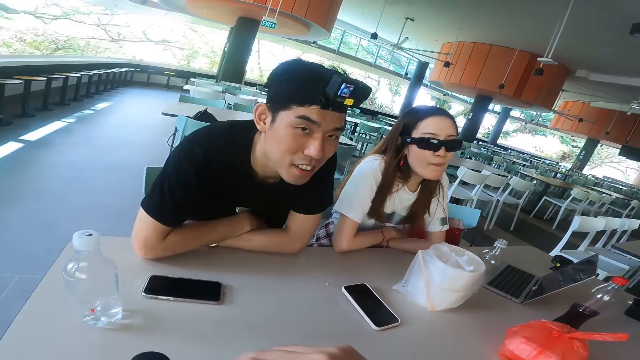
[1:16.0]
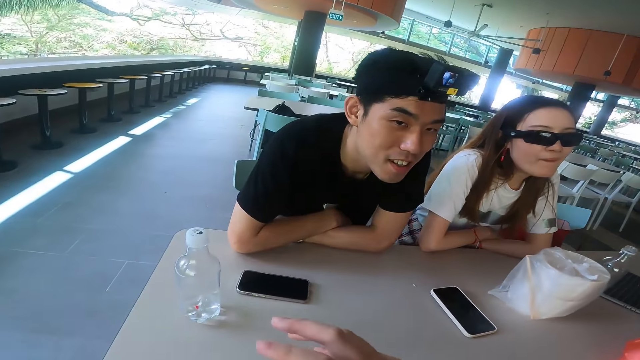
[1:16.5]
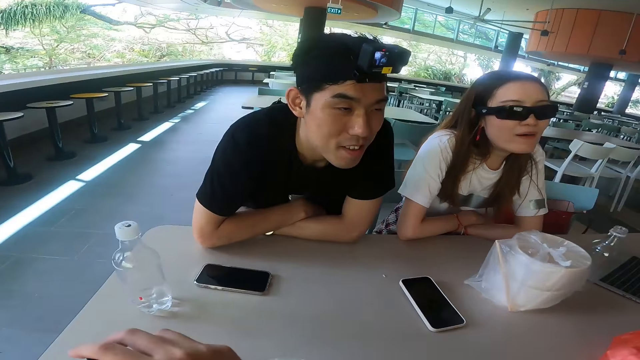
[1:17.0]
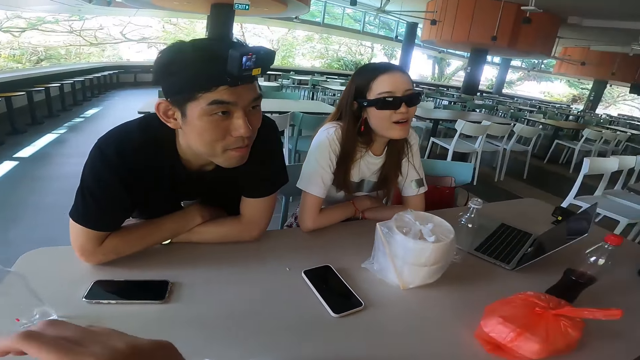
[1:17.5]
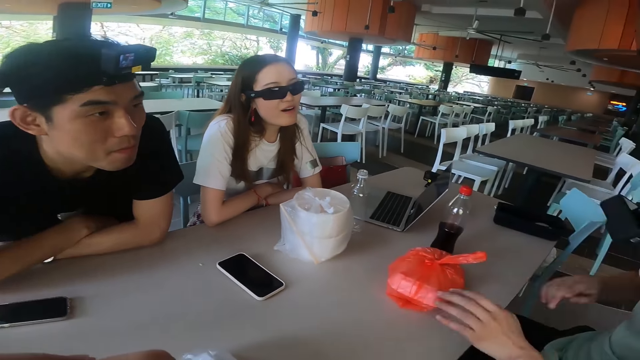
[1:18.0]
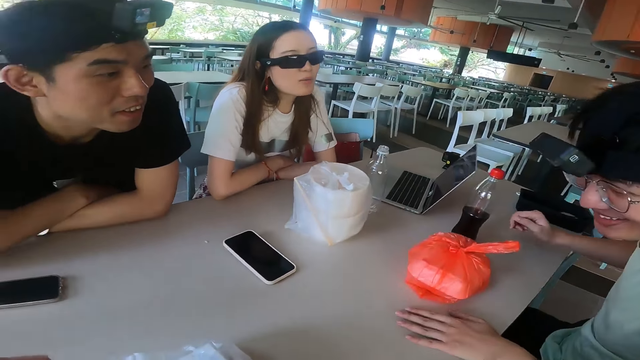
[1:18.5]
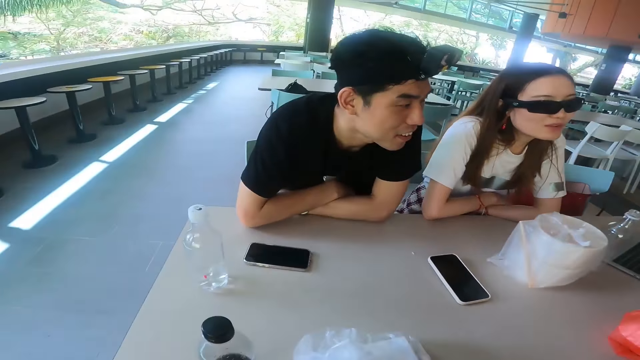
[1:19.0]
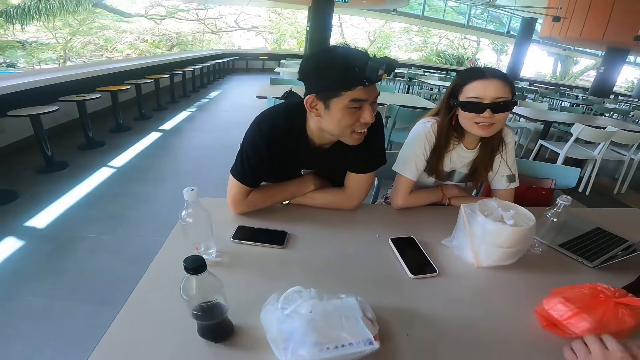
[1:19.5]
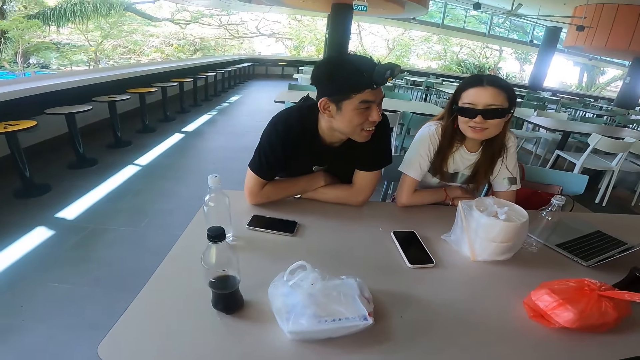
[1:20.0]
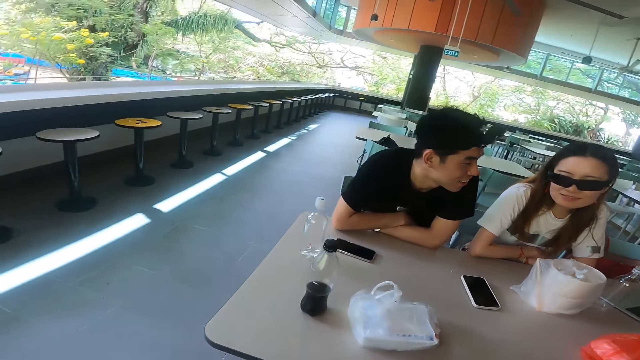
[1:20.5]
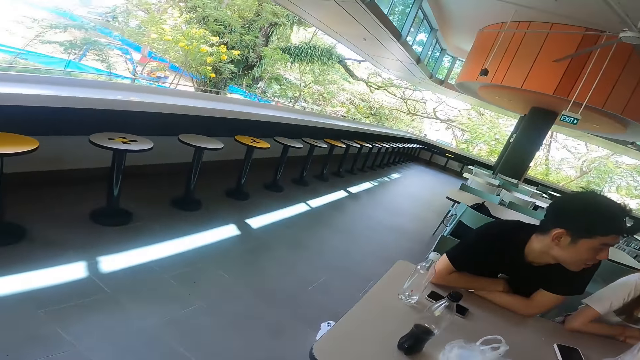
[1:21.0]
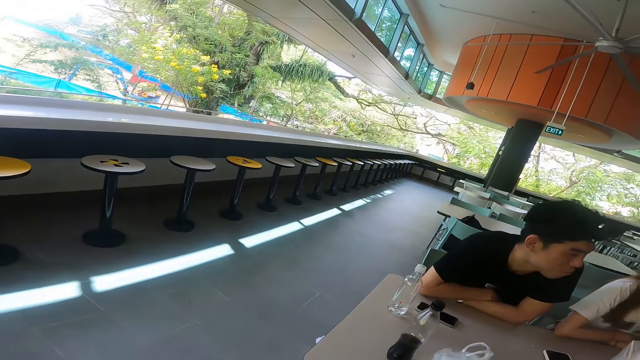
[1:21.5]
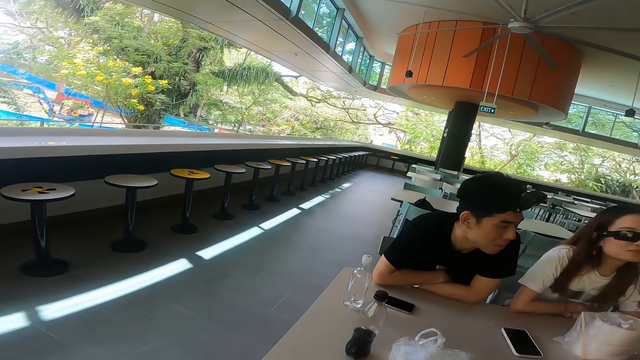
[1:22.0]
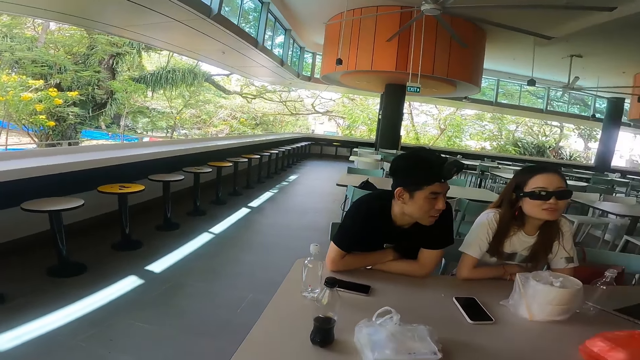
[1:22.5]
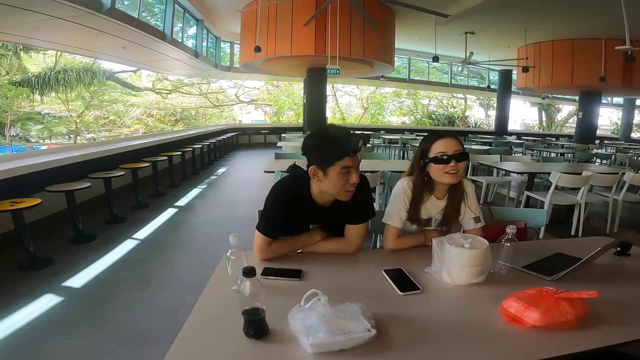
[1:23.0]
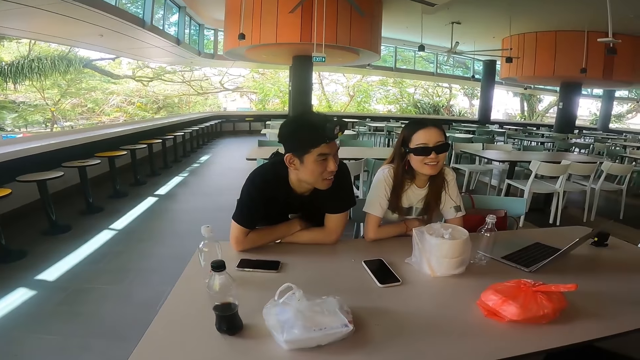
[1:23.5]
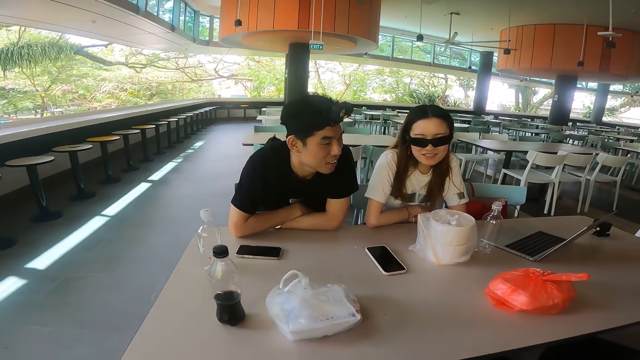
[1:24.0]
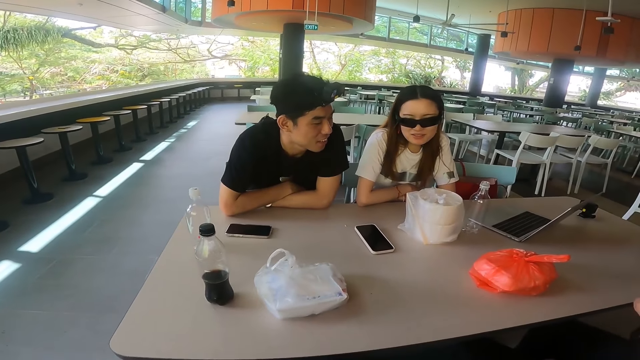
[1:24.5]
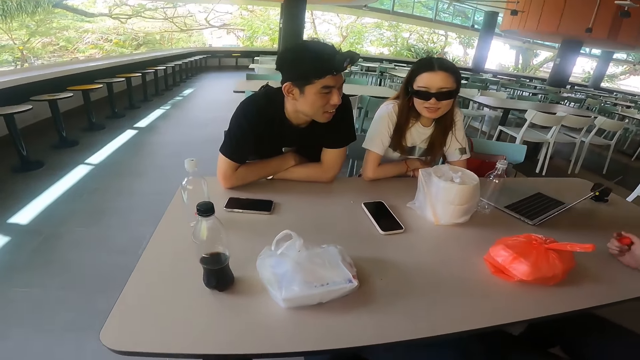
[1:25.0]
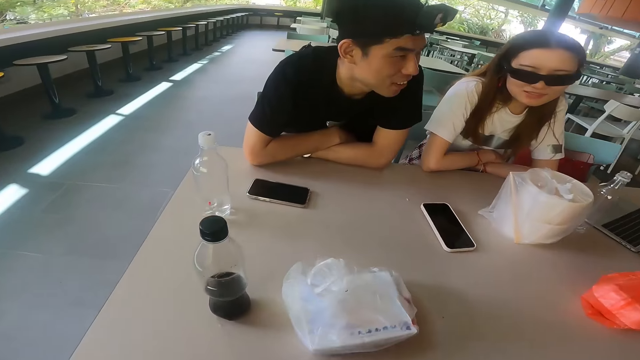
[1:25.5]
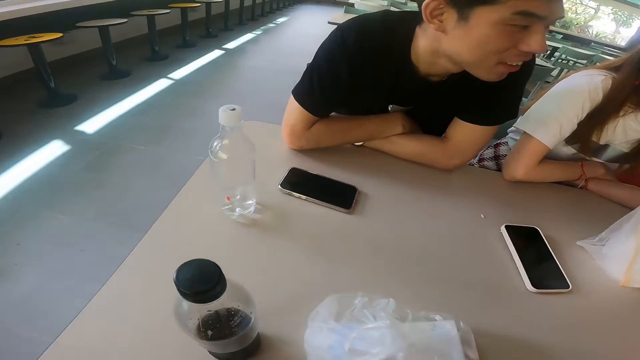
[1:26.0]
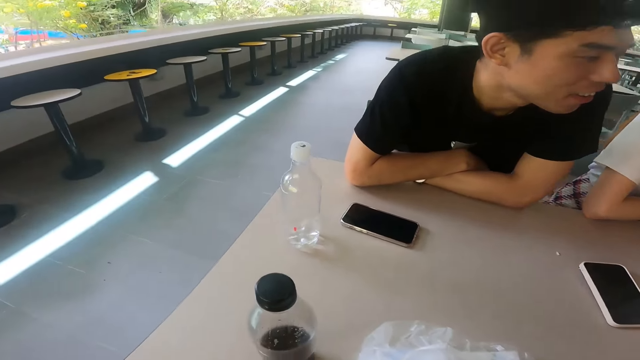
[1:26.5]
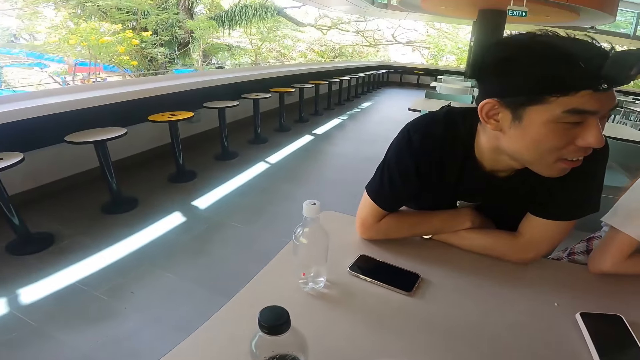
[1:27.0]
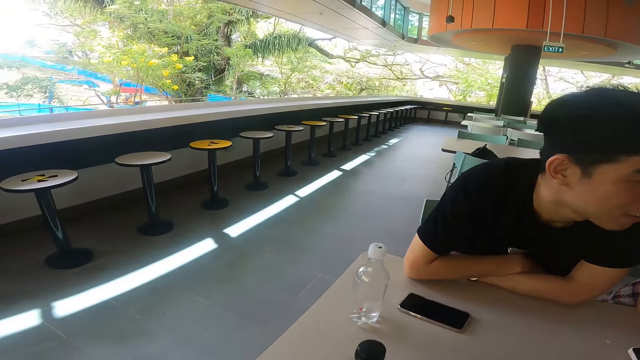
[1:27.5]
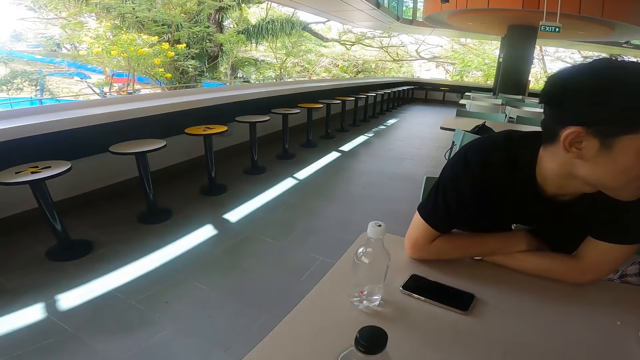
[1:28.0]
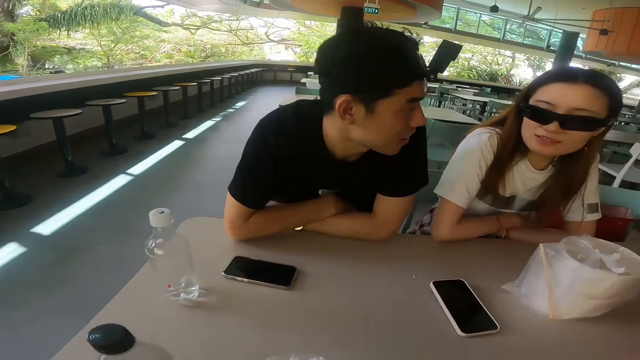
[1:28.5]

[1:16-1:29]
The camera wearer gestures with hands. A man leans towards the table. The man puts a hand with a bottle lid on the table.

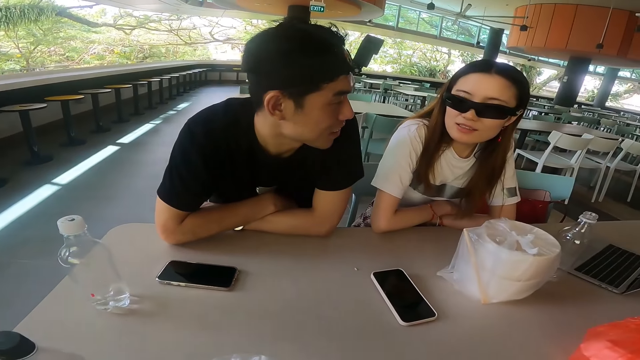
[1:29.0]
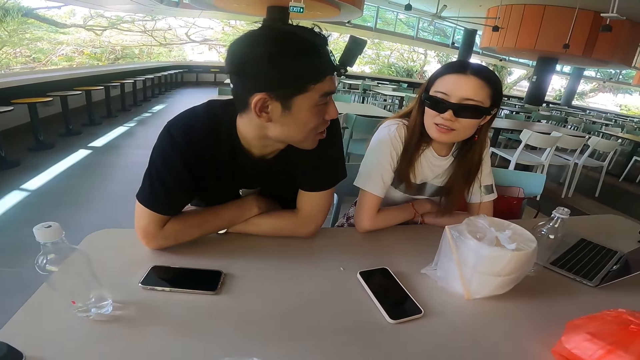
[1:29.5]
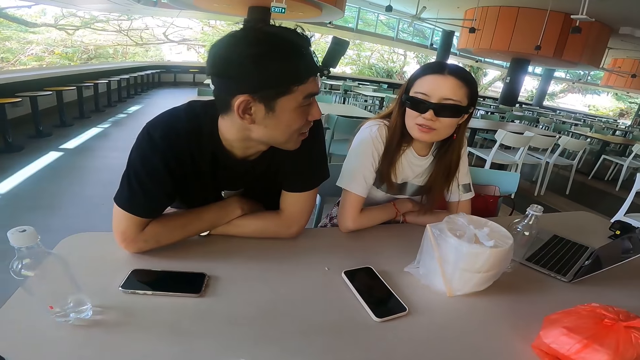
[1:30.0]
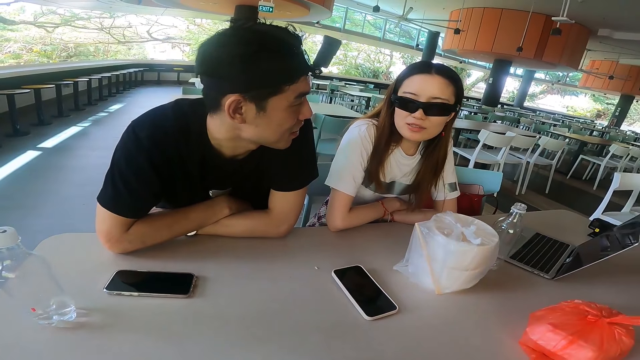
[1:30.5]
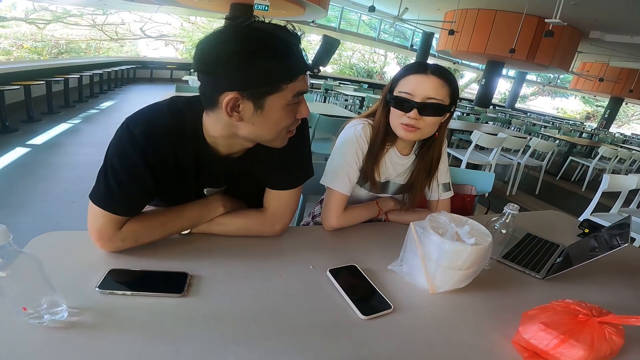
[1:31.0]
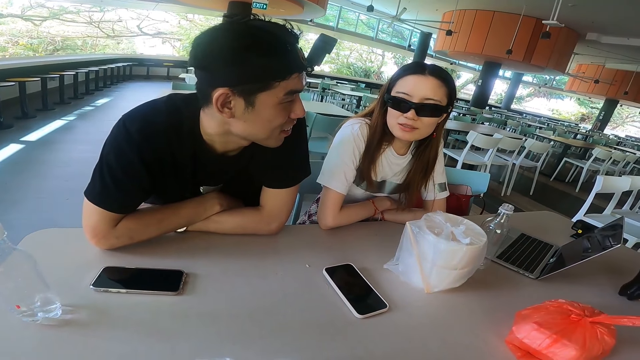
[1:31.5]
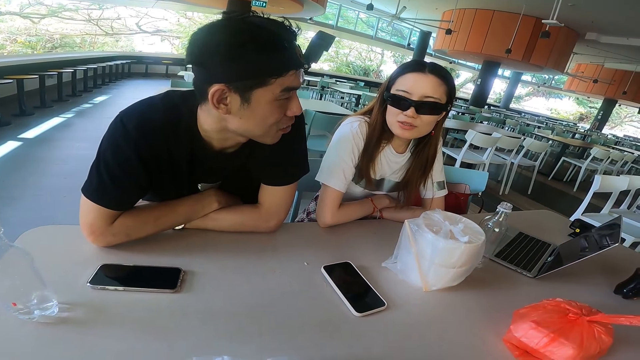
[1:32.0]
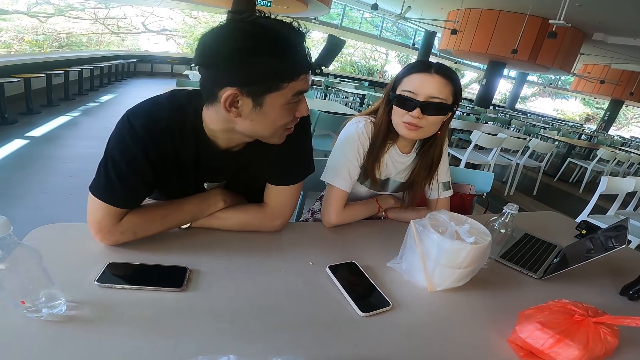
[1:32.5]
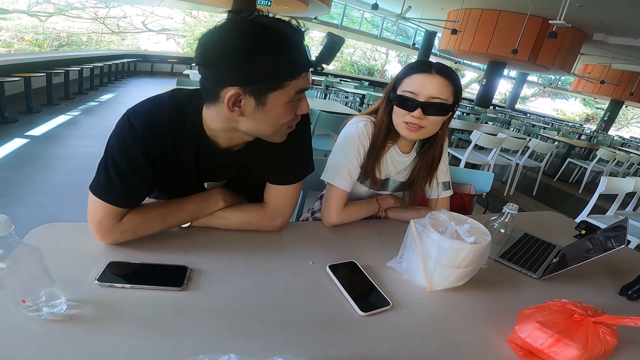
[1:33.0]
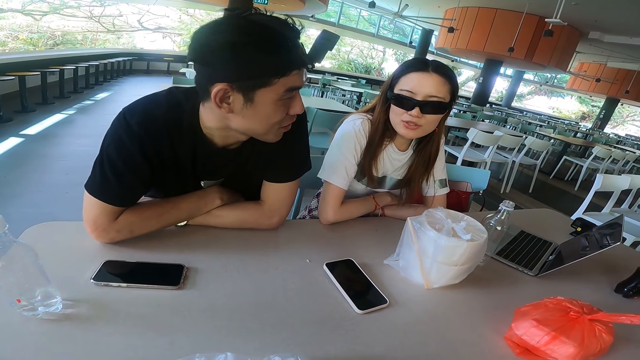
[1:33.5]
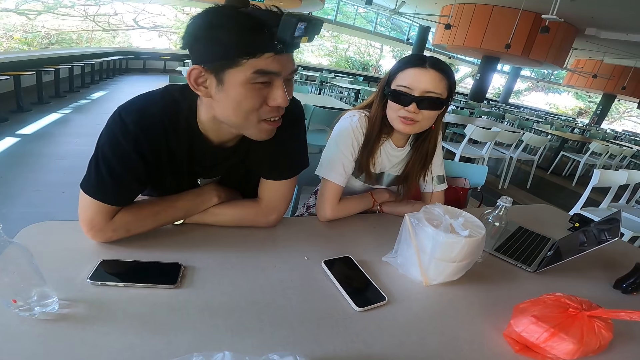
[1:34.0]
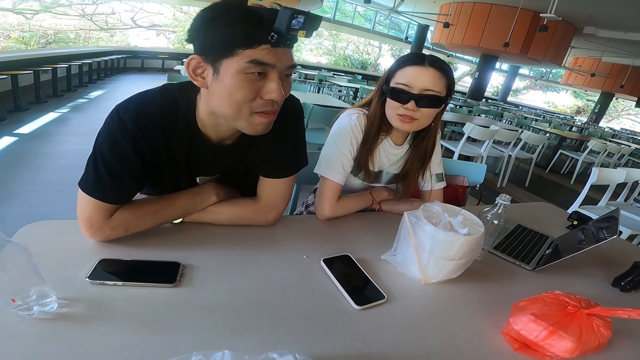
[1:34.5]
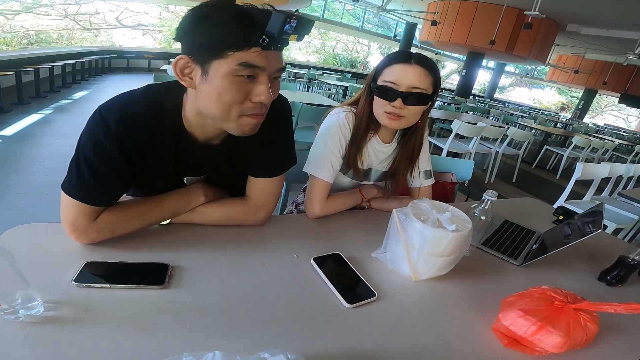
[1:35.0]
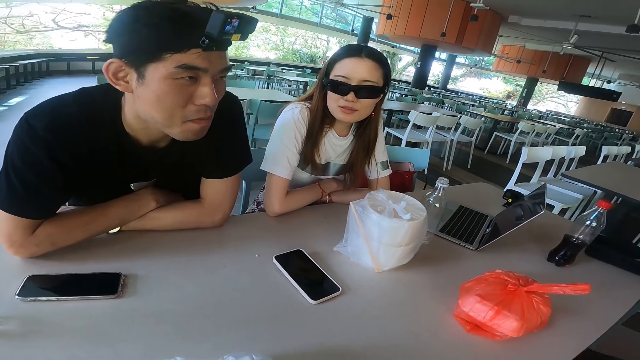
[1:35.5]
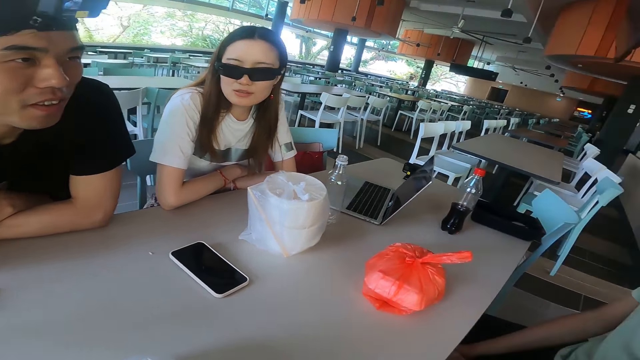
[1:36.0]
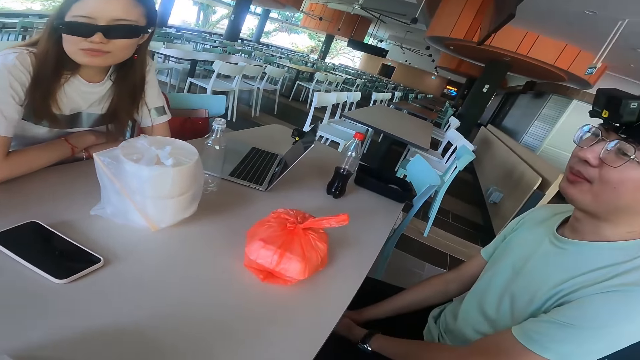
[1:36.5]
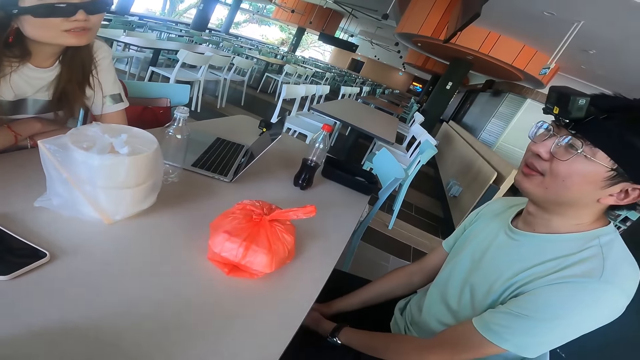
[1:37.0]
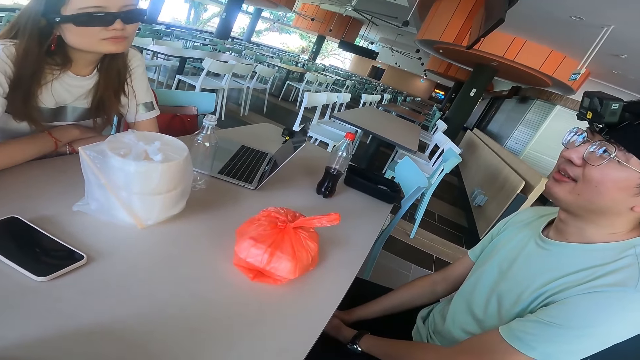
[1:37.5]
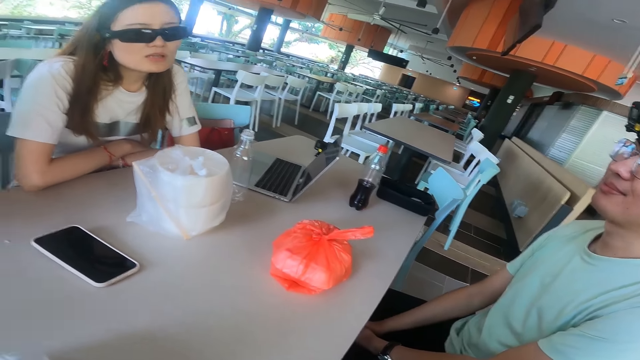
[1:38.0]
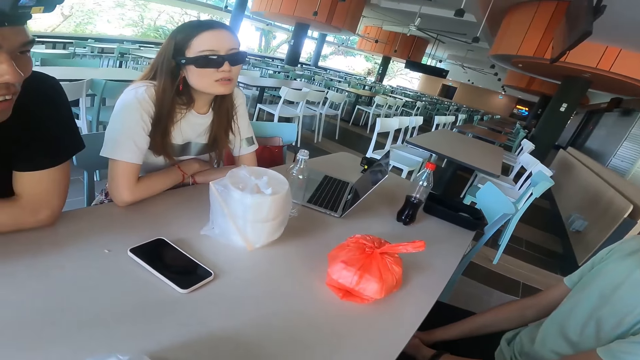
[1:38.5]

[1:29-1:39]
A man gestures with the head.
